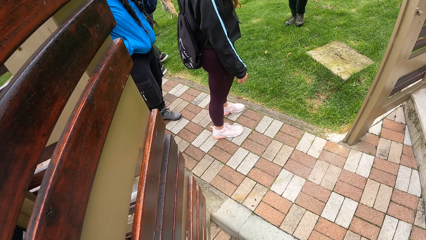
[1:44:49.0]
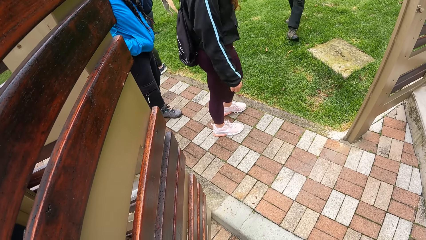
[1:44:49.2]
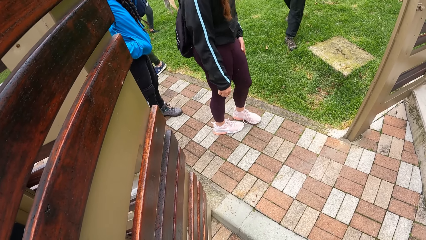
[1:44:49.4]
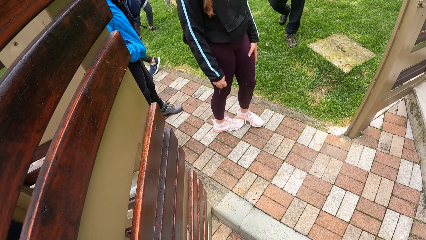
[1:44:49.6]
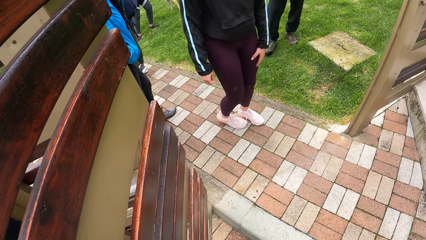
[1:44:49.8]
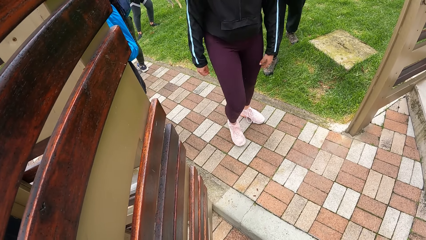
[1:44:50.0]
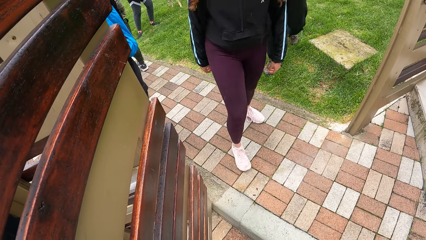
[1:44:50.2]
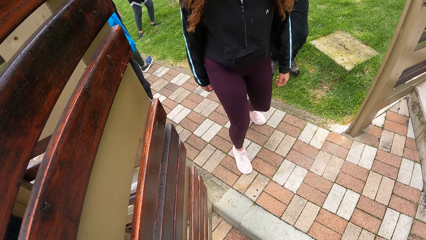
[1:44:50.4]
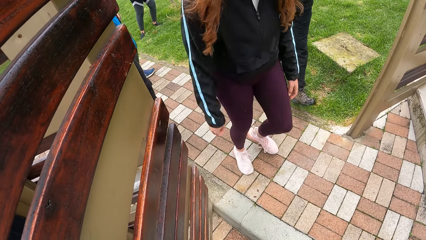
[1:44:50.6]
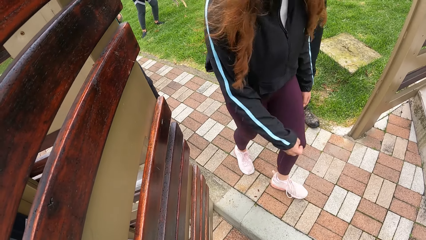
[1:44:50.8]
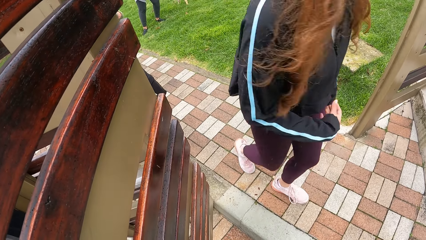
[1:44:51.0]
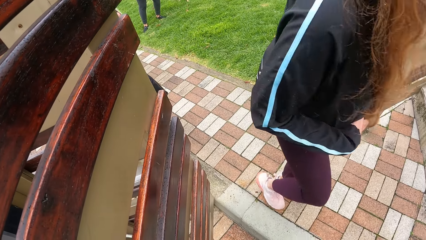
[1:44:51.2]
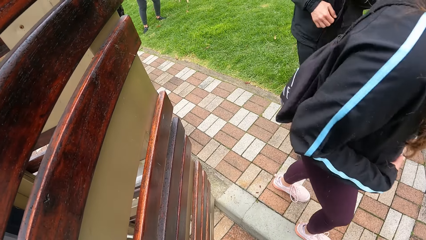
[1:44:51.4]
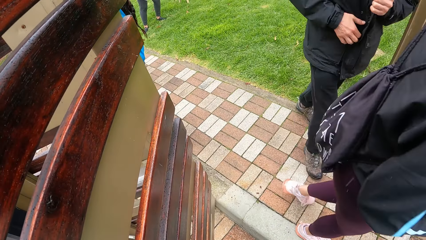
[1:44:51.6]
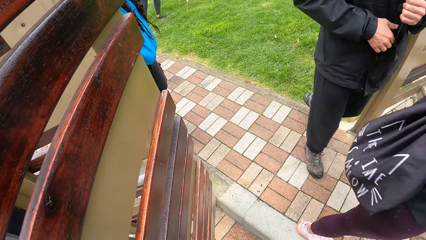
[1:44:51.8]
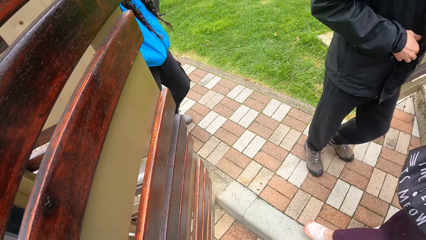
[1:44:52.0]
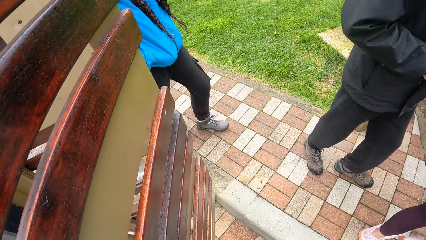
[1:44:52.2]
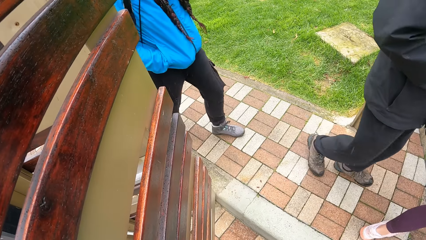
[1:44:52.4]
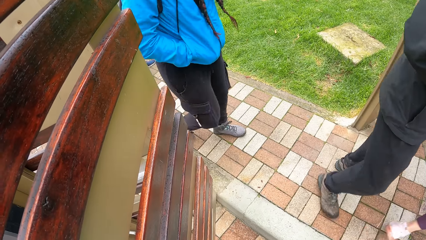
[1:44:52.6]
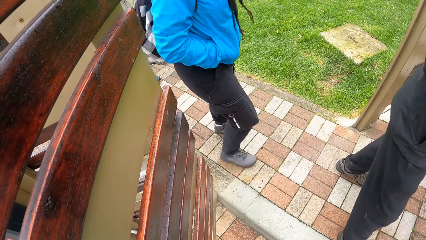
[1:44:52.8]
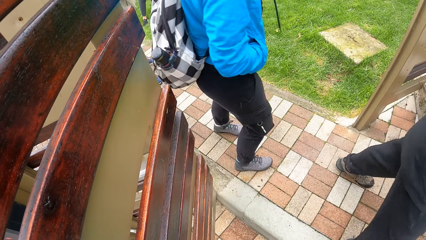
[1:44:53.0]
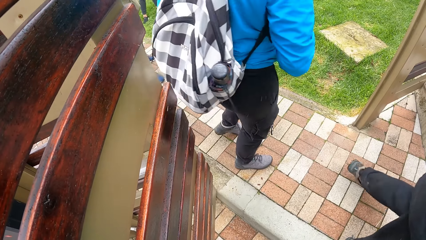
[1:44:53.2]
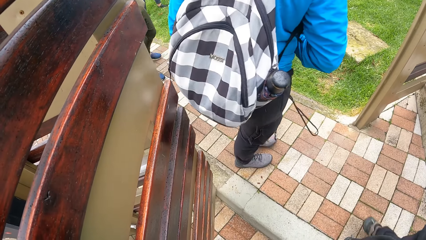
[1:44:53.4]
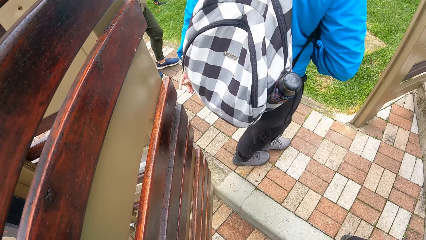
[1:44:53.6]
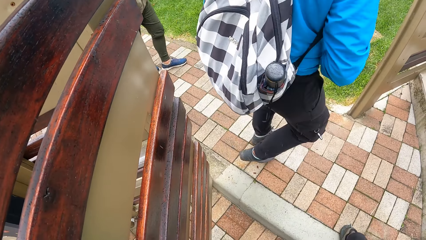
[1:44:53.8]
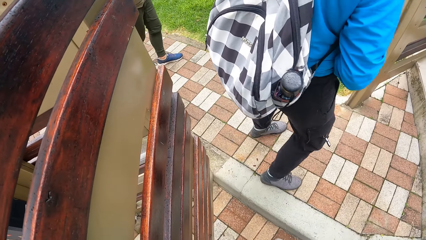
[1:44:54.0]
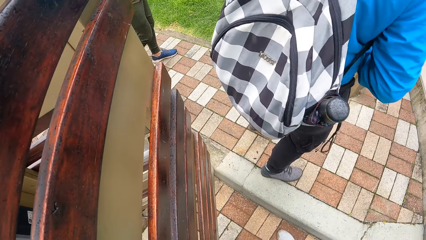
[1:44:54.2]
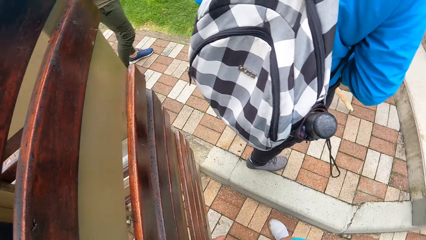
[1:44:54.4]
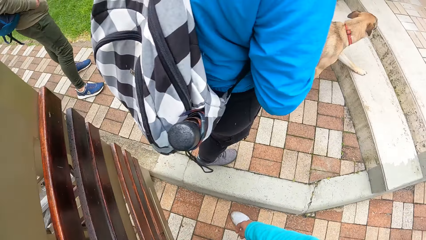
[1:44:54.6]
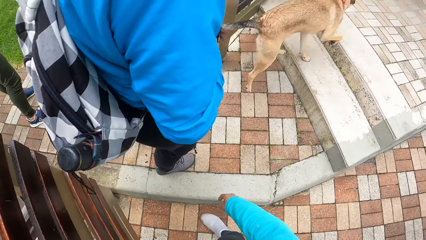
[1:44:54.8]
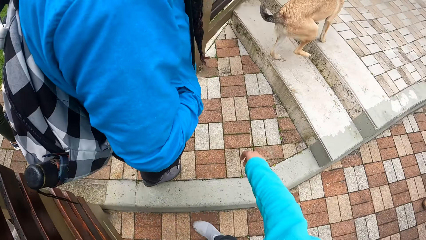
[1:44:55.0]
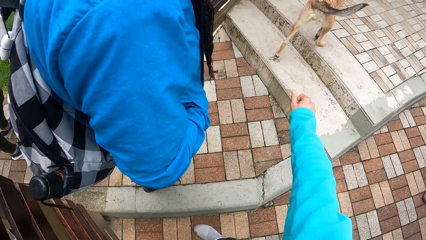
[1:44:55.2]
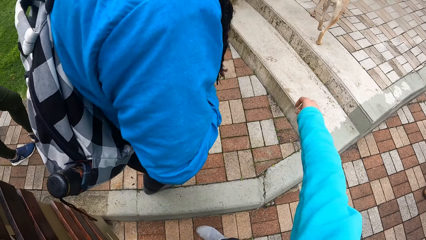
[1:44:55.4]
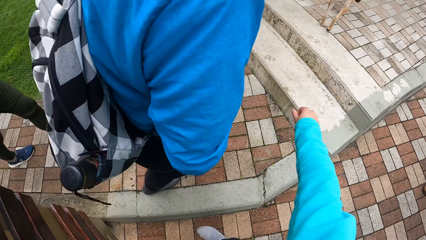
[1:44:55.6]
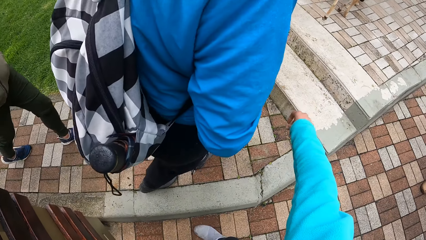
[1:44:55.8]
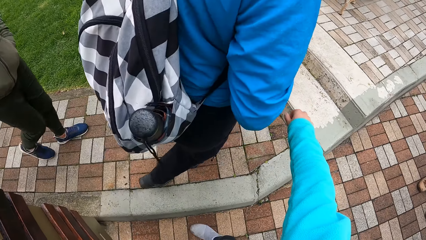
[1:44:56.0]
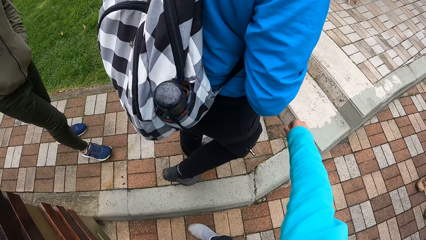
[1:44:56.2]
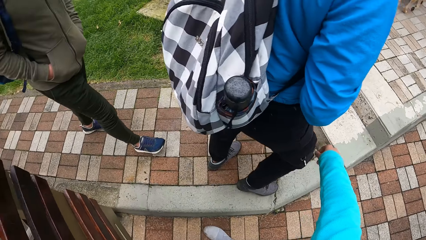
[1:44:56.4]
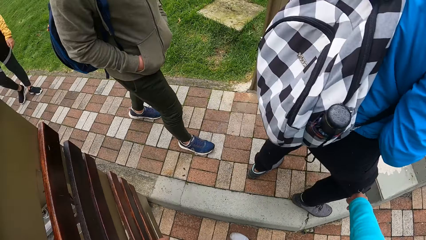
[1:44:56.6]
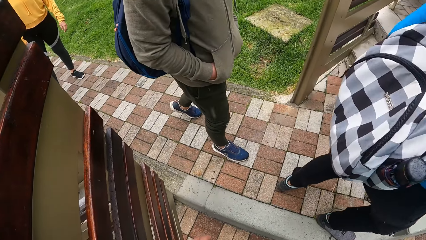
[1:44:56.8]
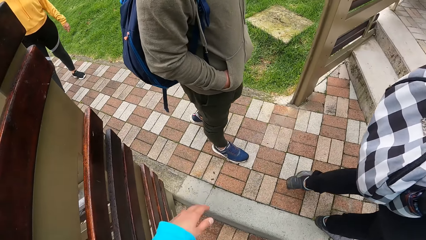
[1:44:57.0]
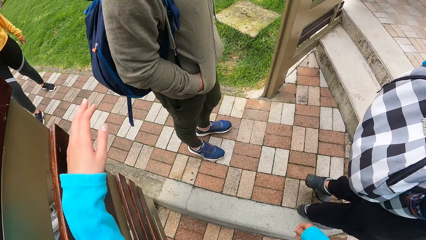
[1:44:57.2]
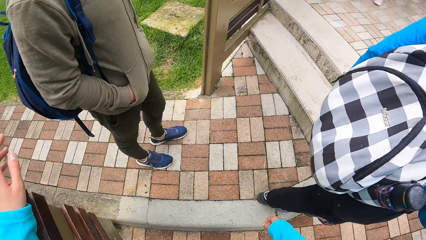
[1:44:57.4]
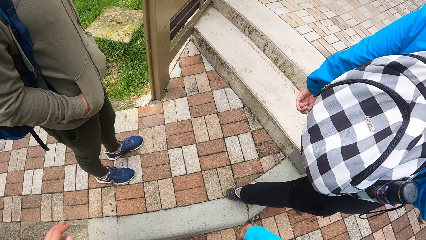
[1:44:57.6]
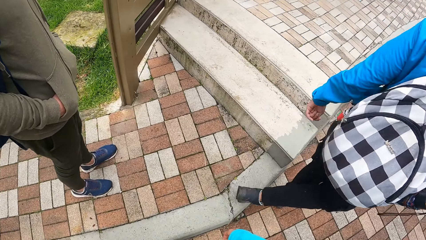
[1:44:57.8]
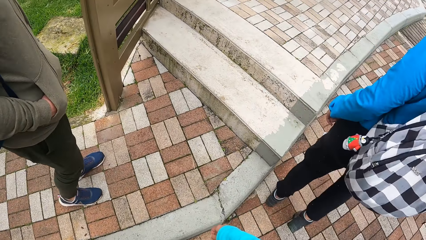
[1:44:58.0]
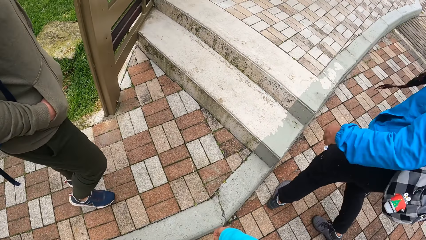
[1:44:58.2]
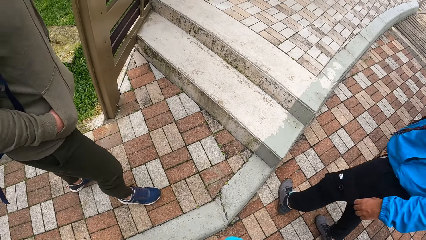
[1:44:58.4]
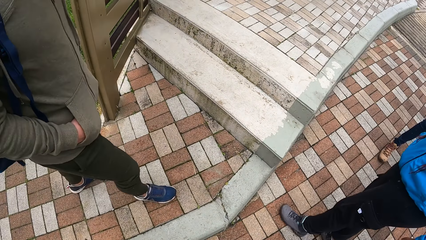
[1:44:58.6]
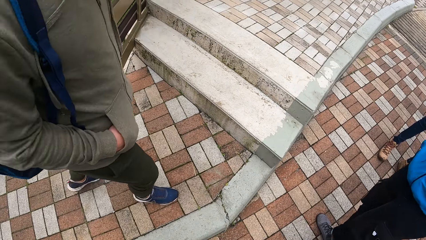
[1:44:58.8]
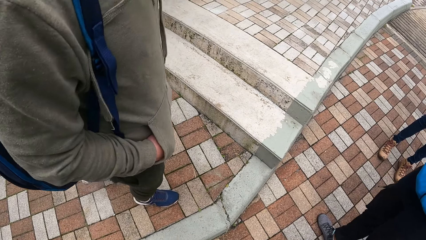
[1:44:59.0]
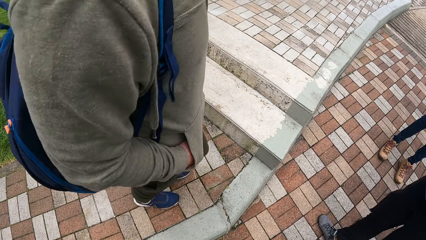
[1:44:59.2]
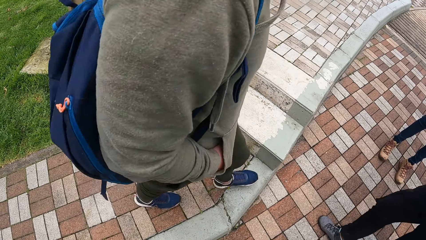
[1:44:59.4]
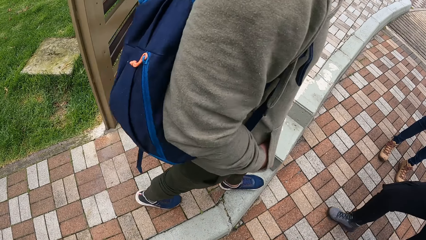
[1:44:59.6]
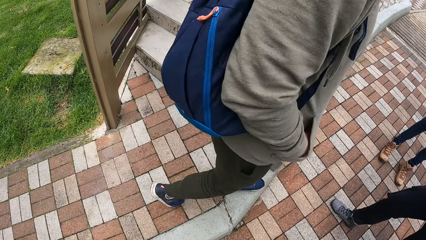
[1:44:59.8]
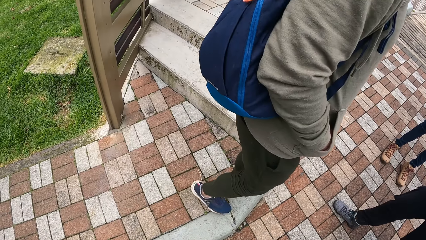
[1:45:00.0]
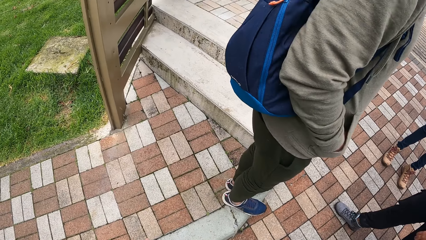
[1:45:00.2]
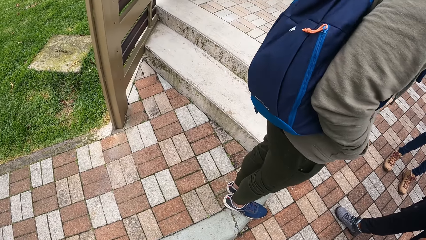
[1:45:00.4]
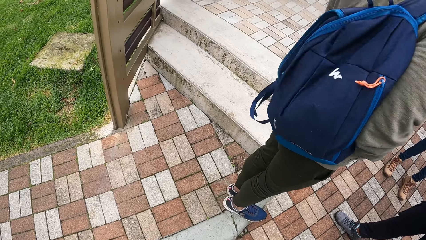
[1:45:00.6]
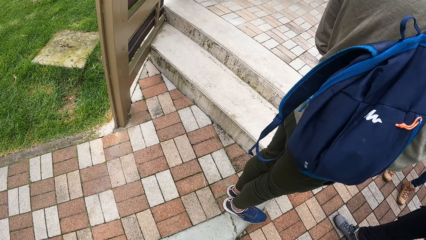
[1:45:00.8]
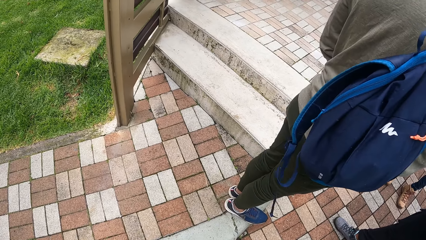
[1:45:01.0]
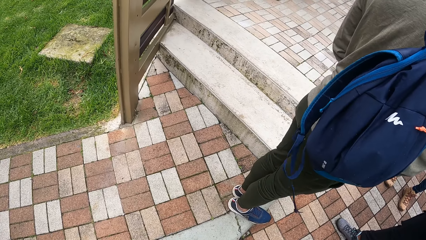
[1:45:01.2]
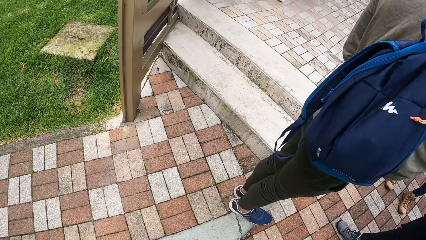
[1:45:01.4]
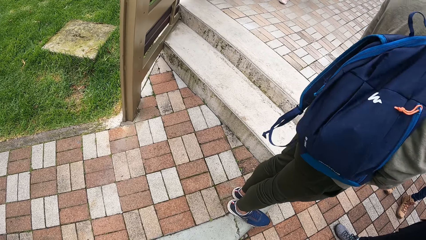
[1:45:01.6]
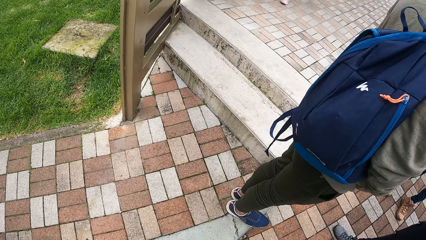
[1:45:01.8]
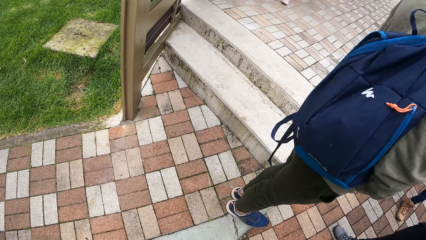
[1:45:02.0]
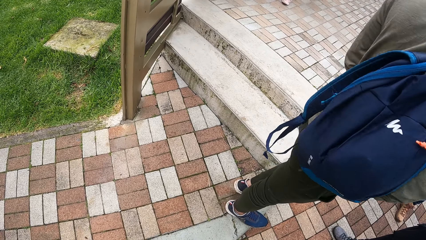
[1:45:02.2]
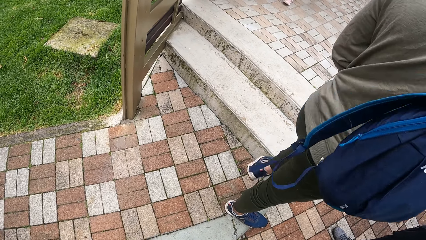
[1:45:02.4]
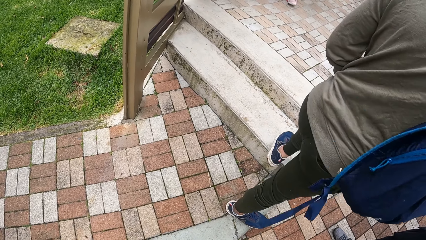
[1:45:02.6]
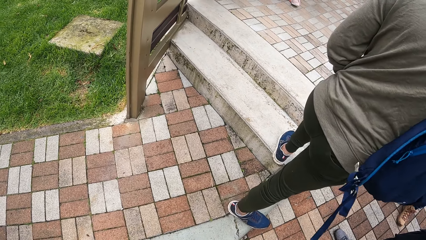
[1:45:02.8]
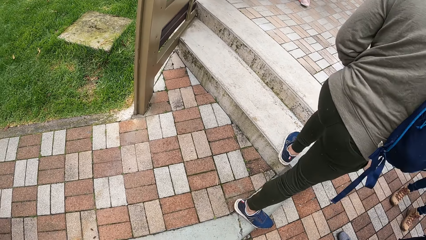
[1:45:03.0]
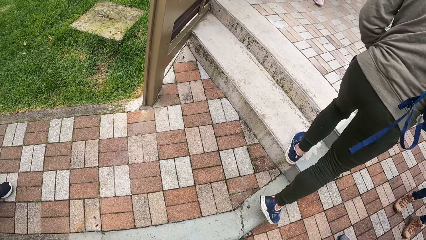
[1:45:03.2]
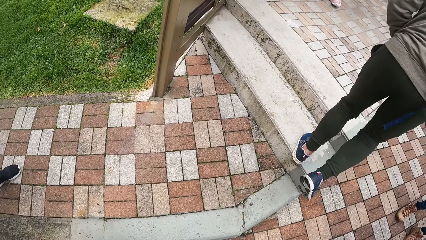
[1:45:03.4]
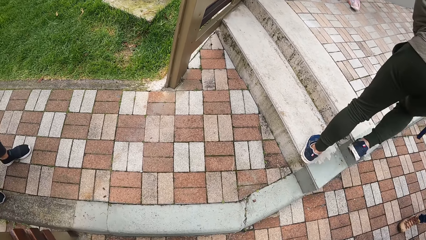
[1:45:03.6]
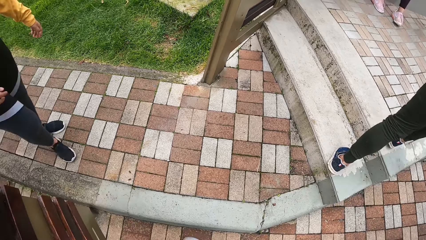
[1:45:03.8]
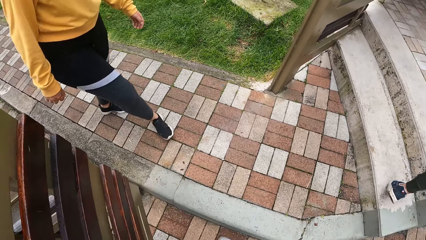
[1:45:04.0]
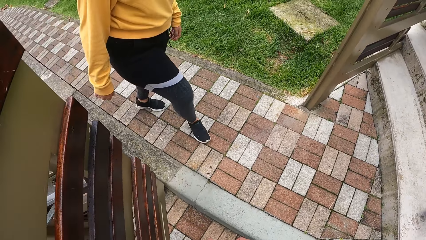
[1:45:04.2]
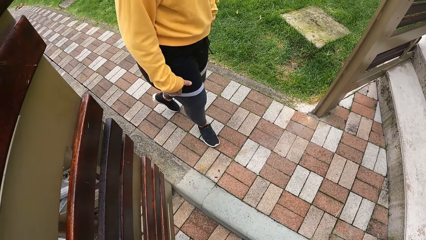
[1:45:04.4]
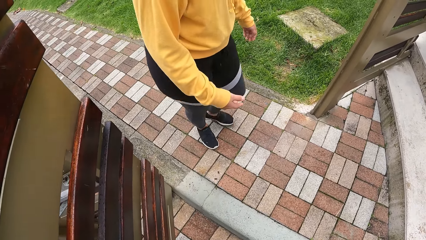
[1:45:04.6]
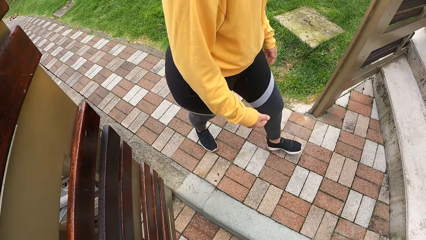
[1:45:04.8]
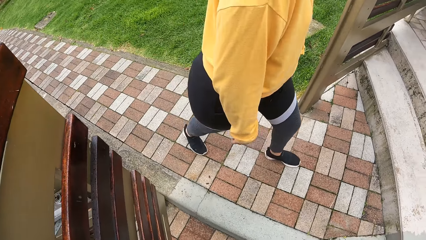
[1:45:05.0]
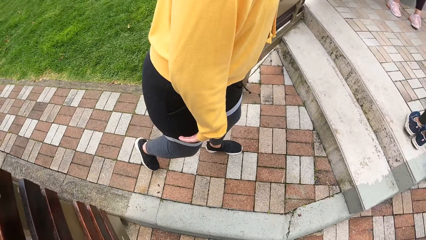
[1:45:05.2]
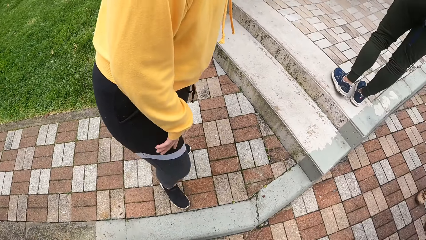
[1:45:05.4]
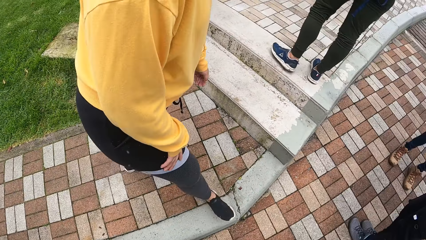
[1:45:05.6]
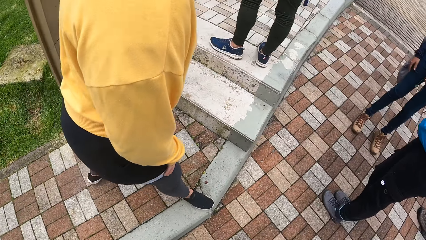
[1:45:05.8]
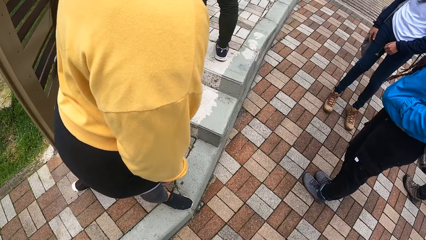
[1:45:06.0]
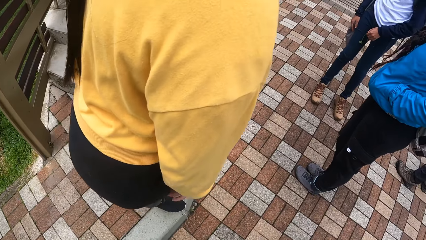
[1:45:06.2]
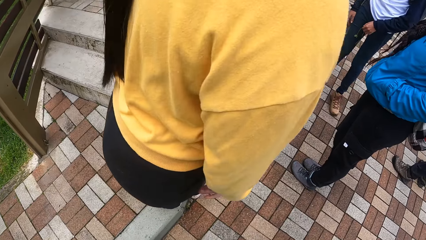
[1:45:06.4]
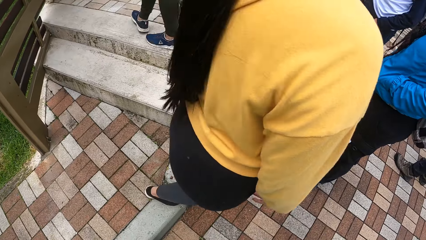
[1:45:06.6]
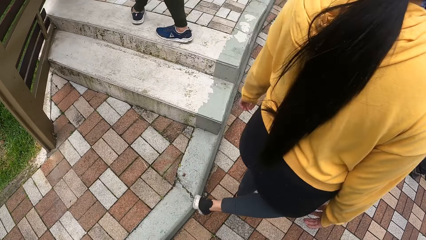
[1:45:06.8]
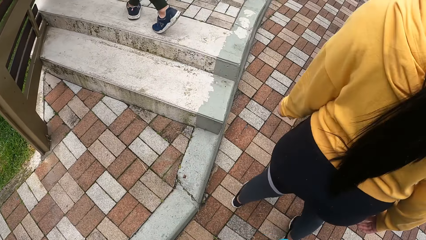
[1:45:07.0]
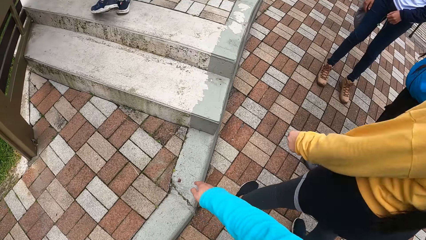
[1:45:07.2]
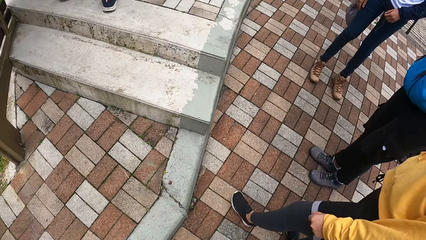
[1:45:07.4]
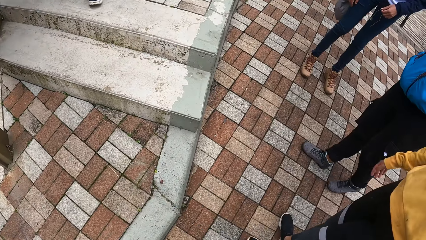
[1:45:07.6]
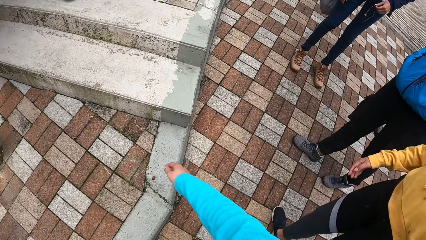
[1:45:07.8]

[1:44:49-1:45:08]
A woman walks towards the camera wearer. The man walks towards the camera wearer. The camera wearer holds the gate. Another woman walks past the camera wearer. Another man walks past the camera wearer. Another woman walks past the camera wearer.
